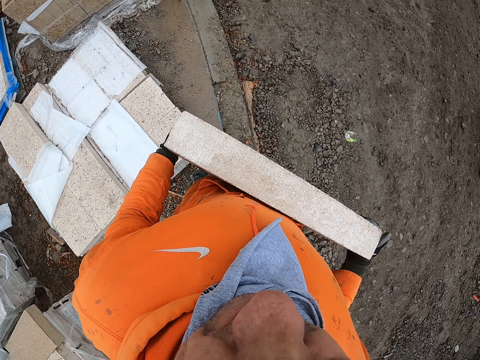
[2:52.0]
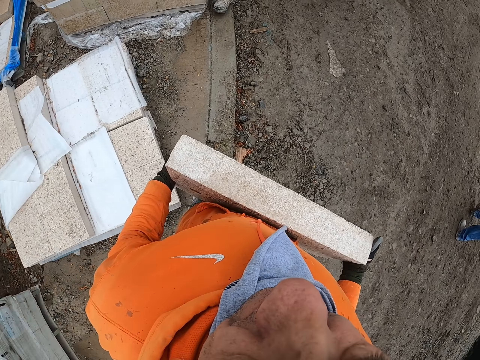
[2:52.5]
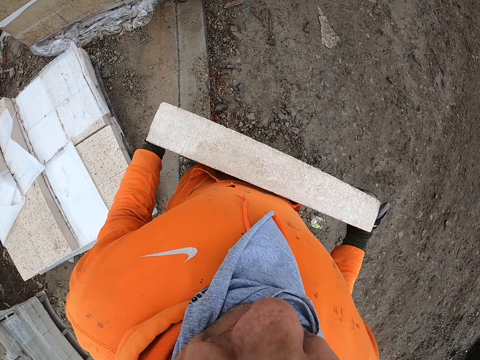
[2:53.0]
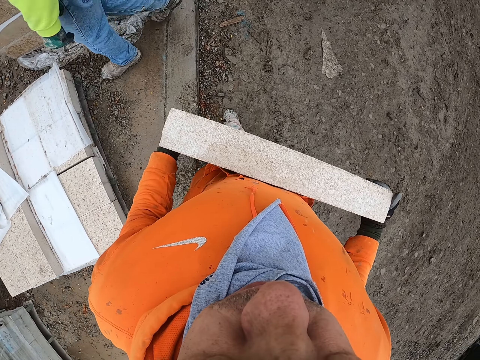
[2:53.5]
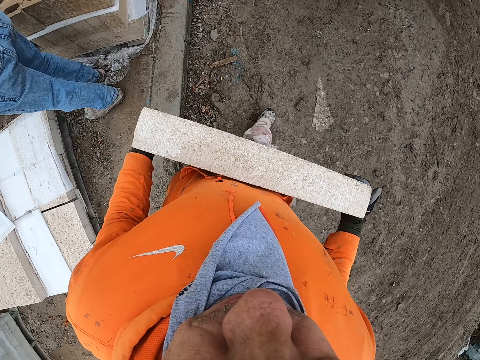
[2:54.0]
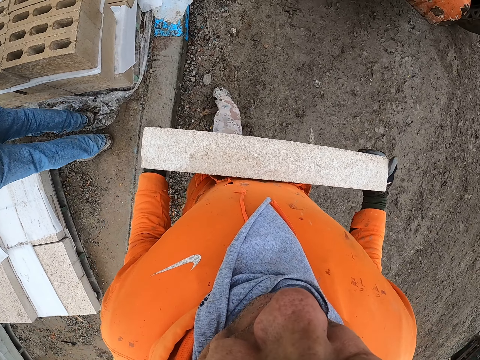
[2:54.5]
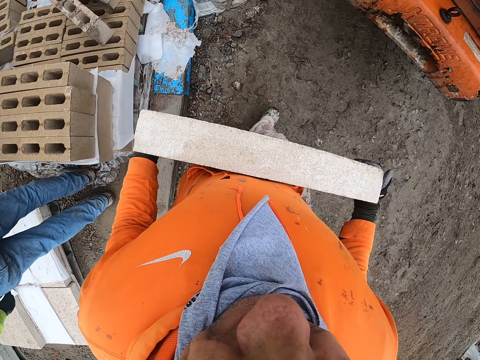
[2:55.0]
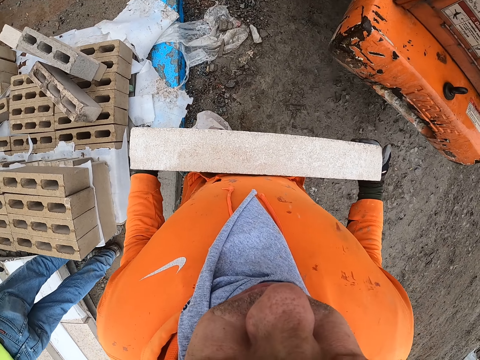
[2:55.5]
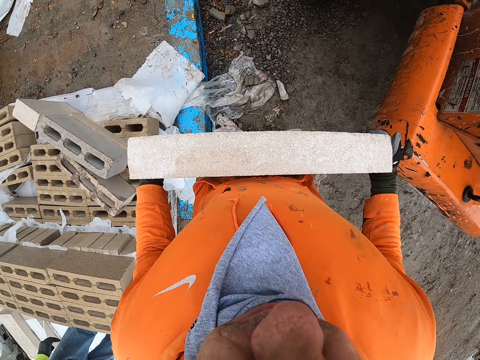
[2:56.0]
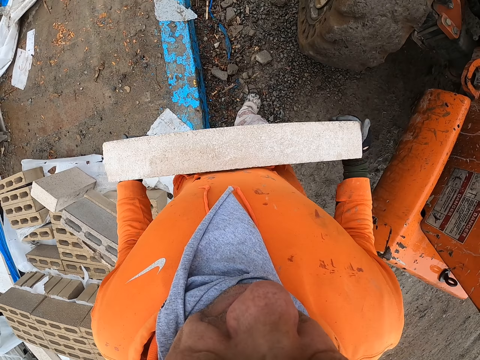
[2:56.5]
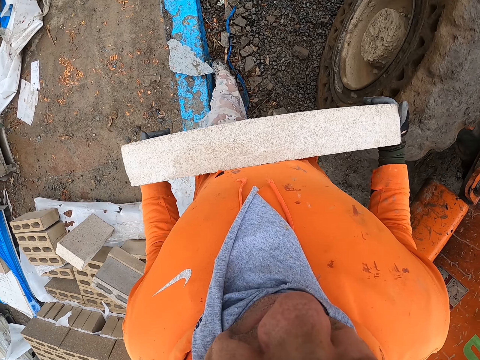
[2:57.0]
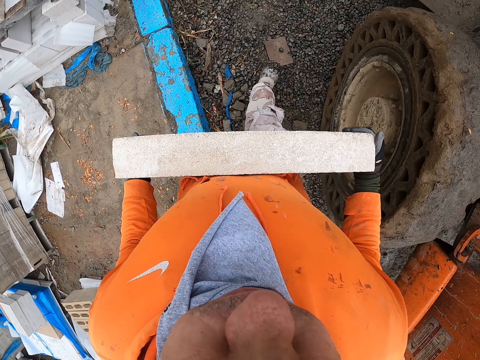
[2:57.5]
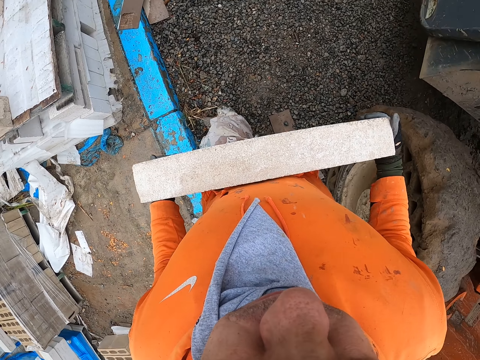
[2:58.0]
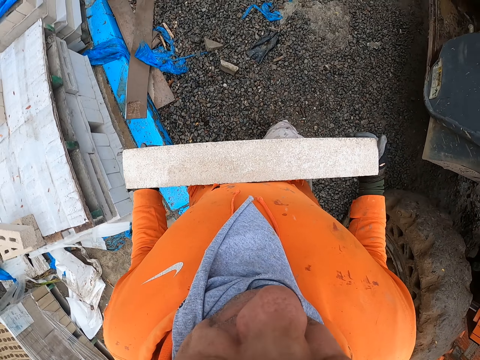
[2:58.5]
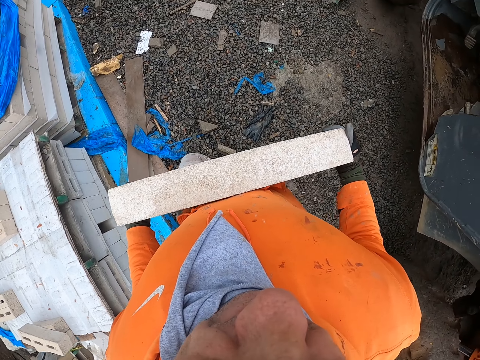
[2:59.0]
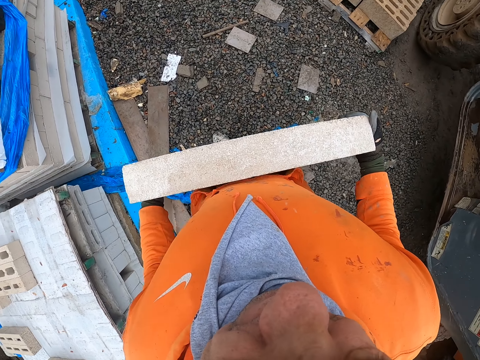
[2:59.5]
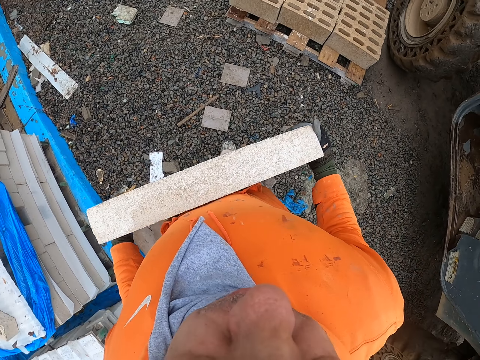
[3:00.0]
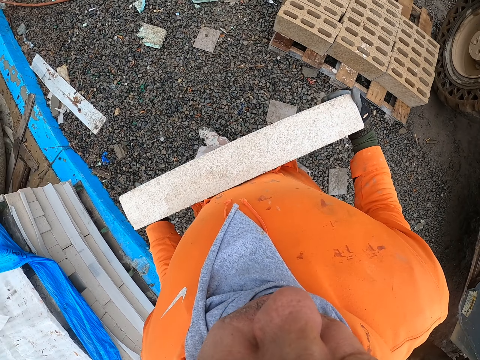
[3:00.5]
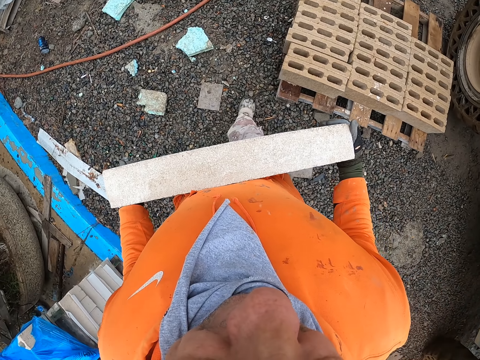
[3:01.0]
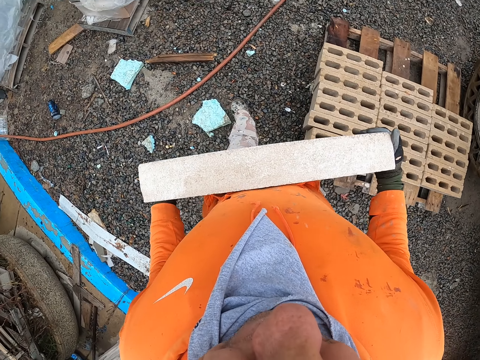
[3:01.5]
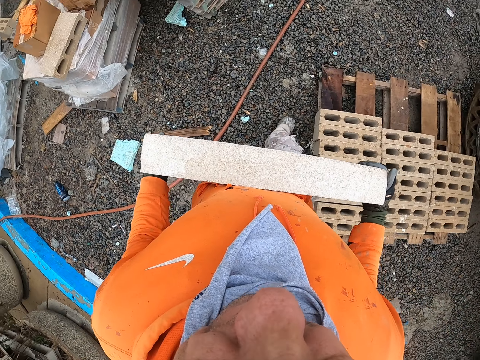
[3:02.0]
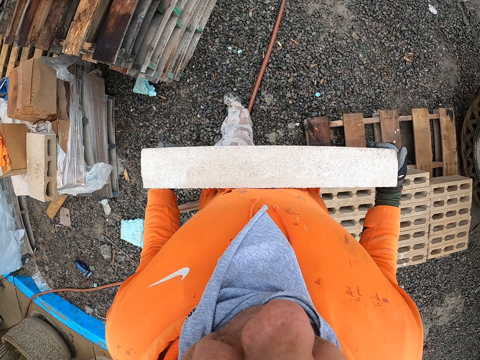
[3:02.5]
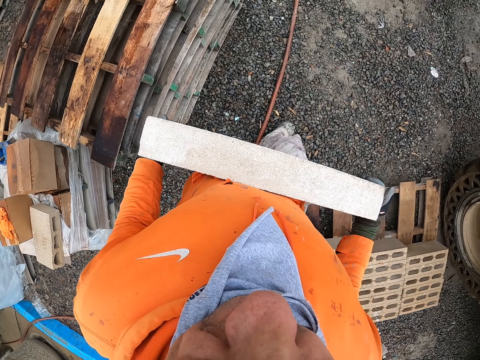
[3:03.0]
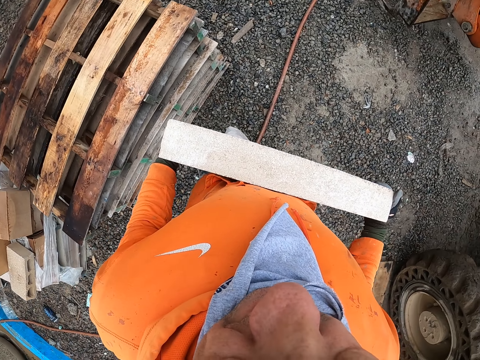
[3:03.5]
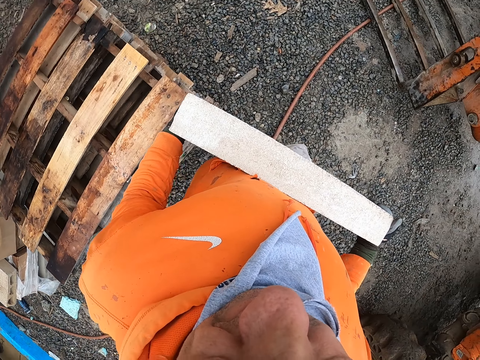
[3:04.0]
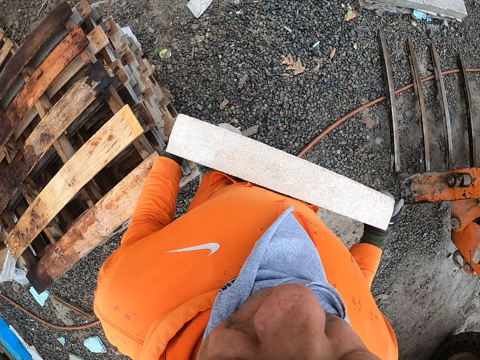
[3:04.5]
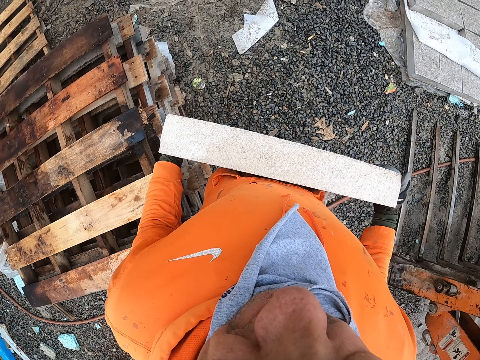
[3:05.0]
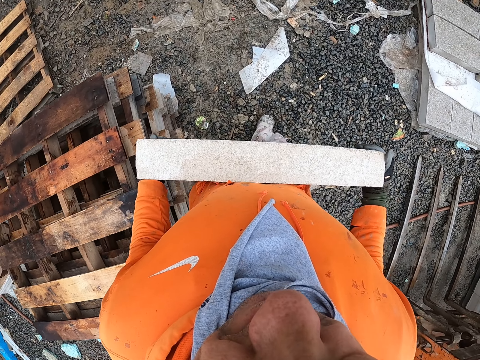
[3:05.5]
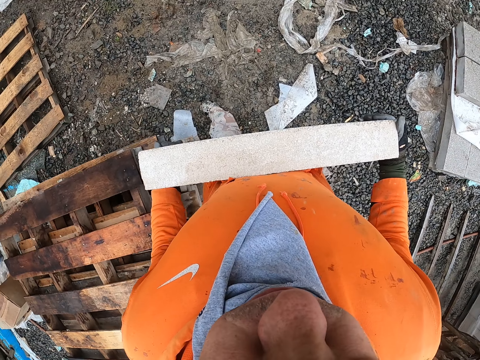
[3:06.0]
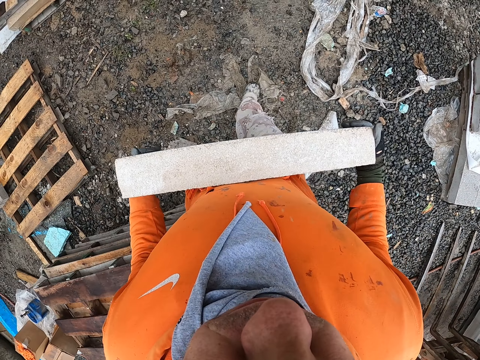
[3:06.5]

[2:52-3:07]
A man walks in the yard. The camera wearer carries a brick.

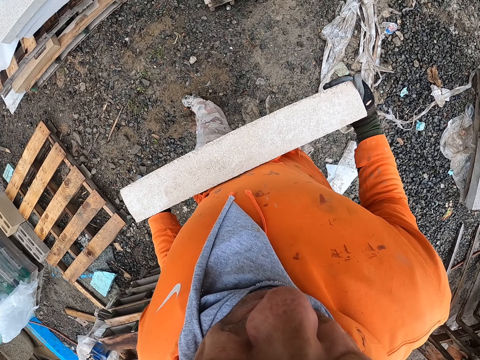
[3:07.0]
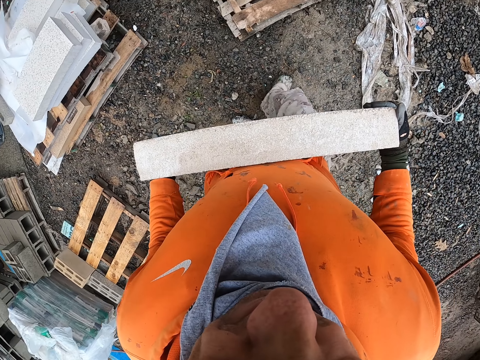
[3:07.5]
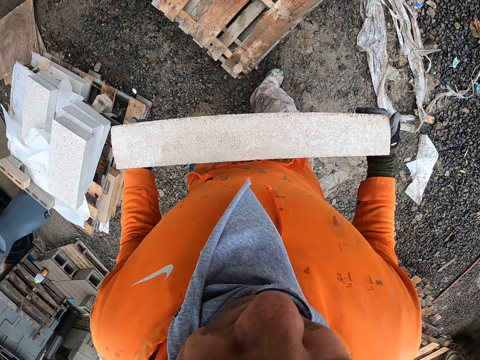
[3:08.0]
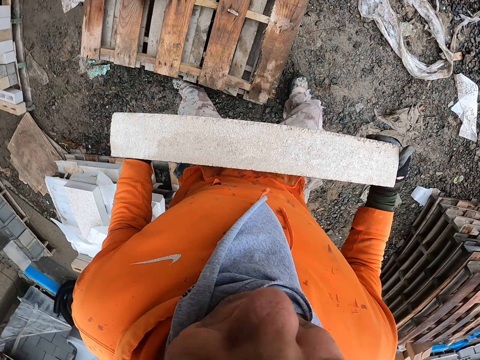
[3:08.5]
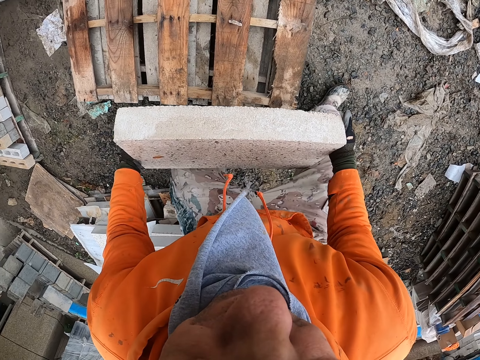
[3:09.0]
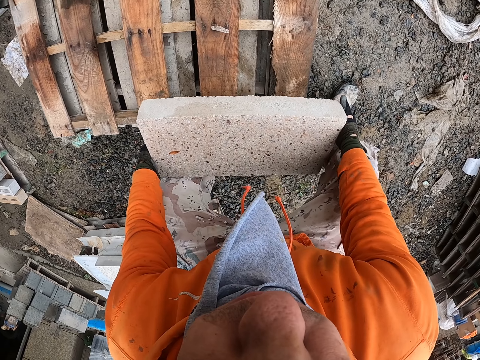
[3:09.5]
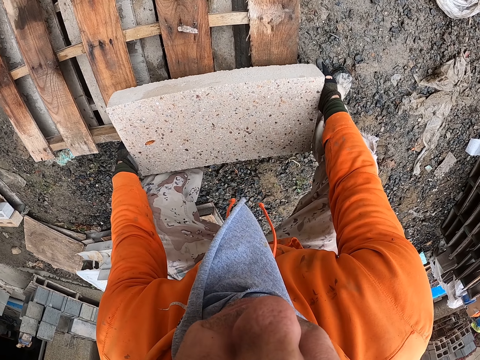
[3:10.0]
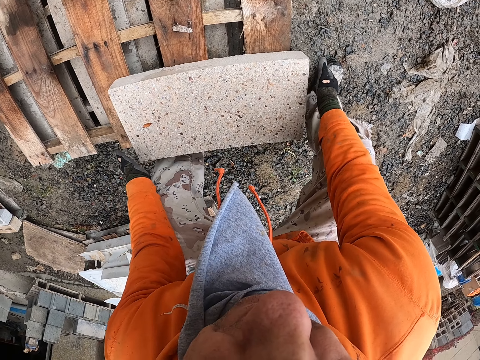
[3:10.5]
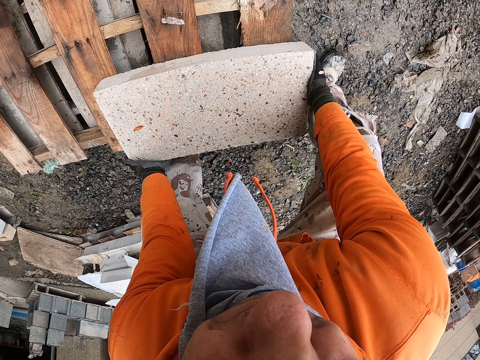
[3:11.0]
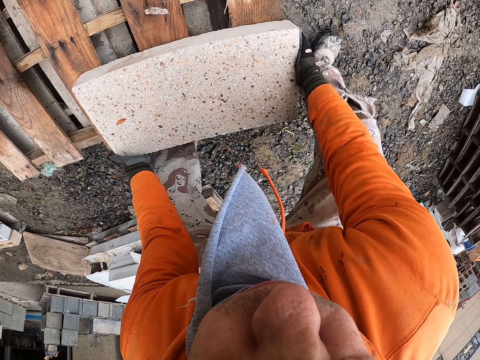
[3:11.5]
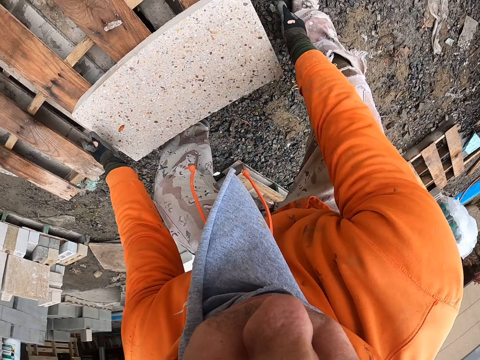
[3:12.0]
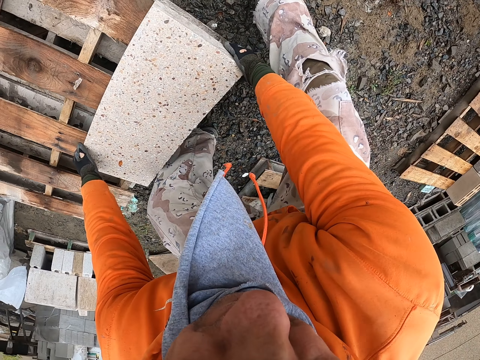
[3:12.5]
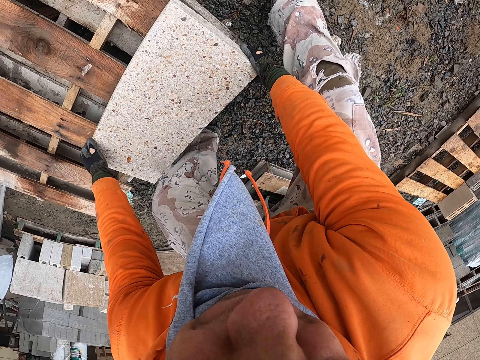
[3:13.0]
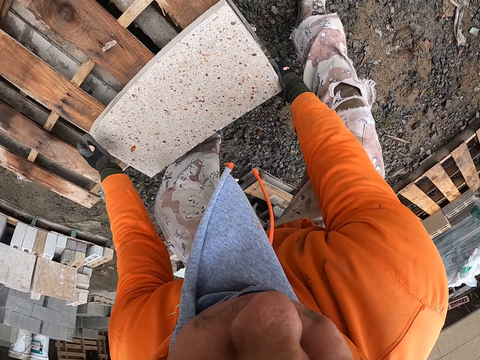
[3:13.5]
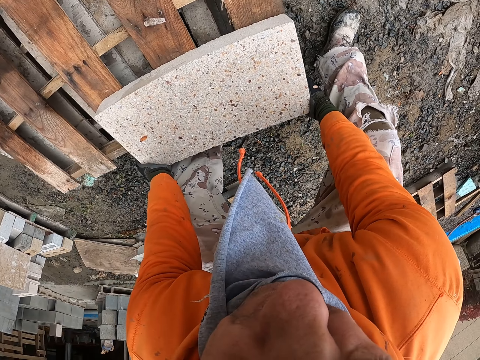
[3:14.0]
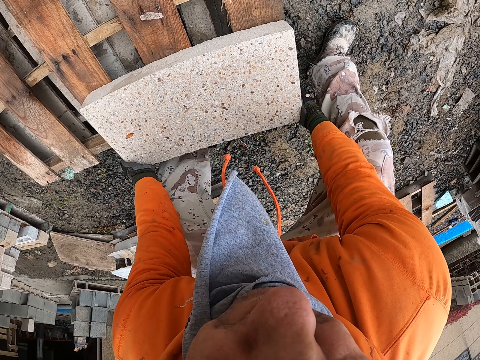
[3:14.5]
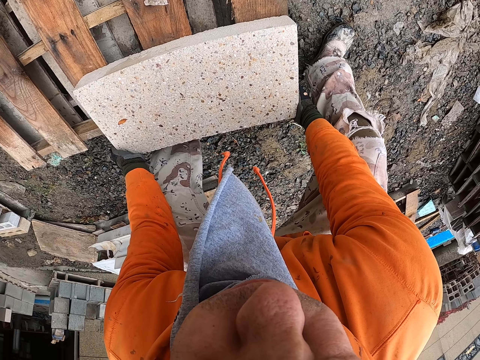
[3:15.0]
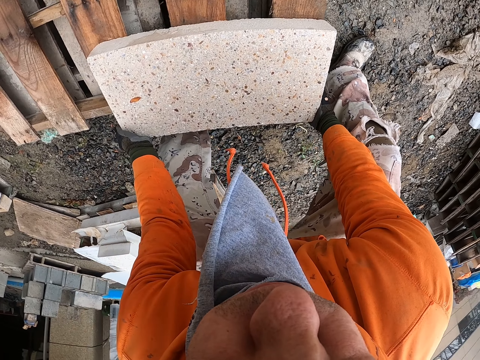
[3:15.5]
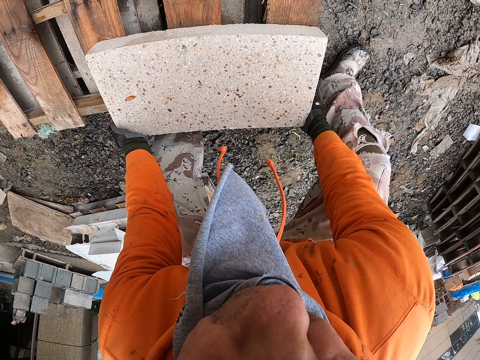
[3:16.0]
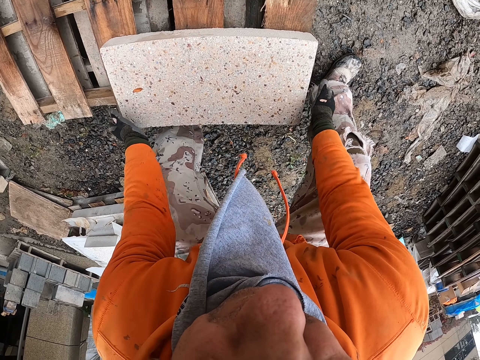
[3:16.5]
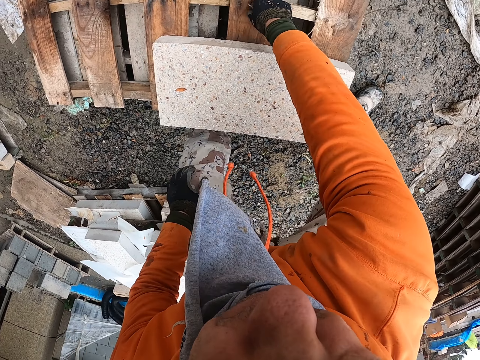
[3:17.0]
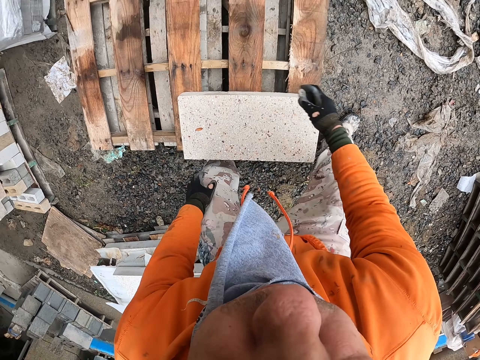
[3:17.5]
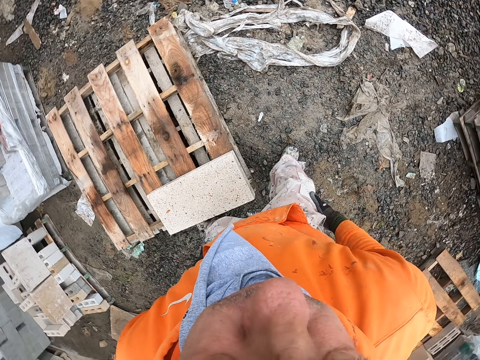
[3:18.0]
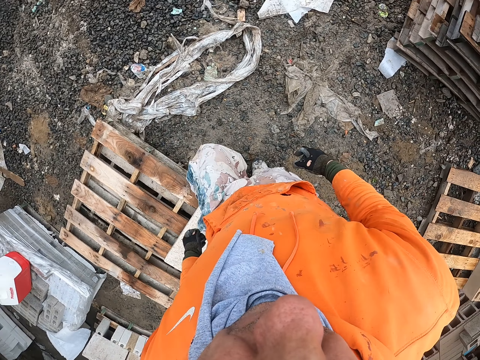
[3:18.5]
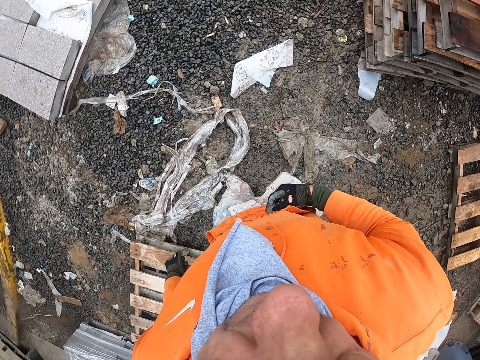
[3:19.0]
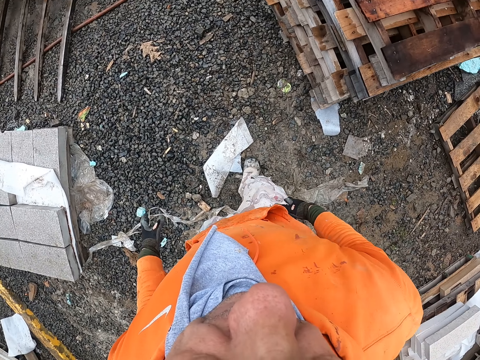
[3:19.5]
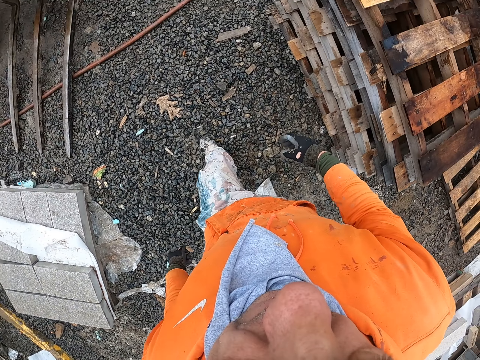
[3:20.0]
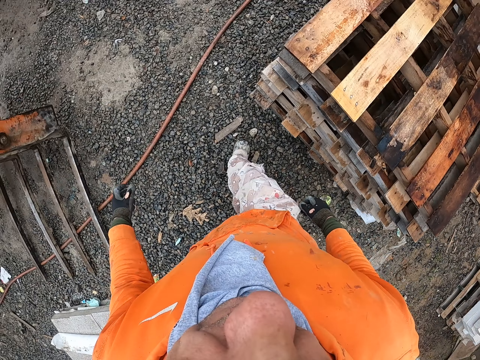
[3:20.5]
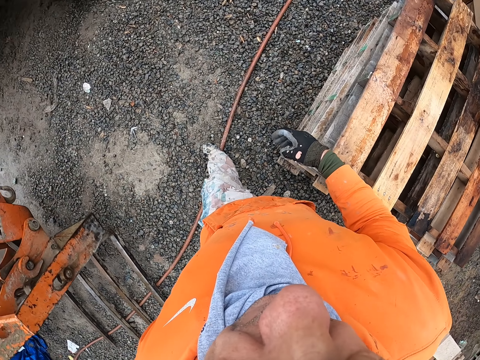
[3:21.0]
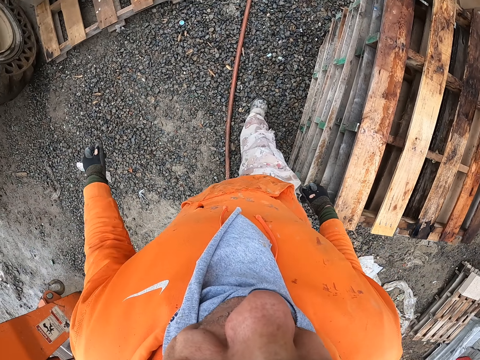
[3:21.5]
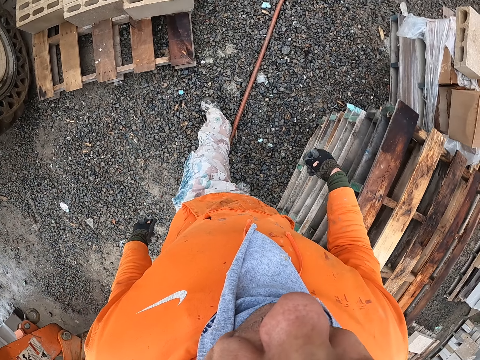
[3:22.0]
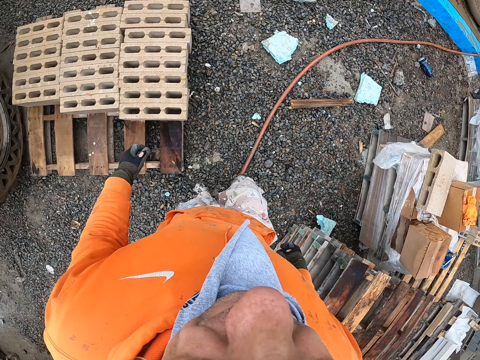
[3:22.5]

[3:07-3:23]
The camera wearer puts the brick stone on the wooden riser. They walk in the construction site.
